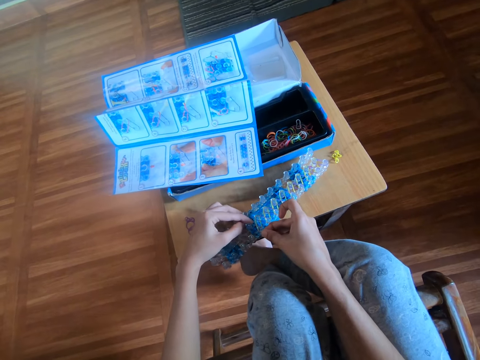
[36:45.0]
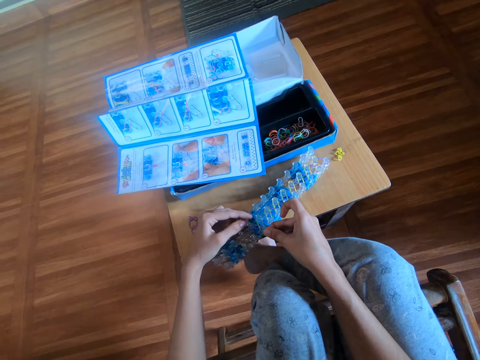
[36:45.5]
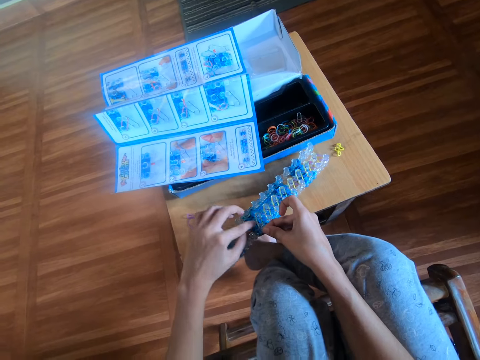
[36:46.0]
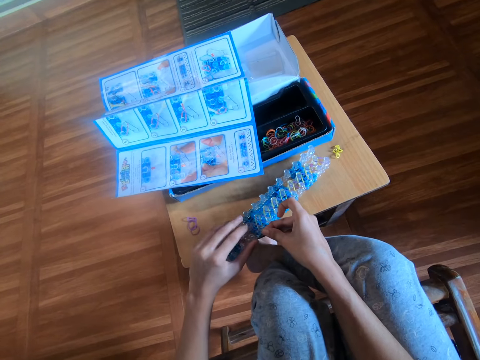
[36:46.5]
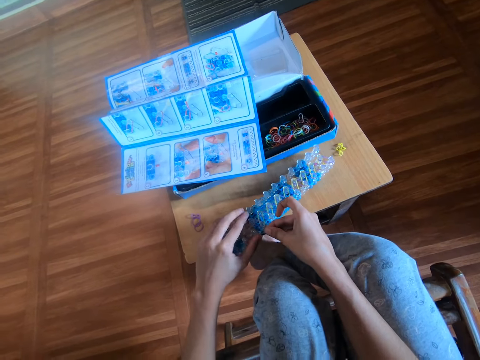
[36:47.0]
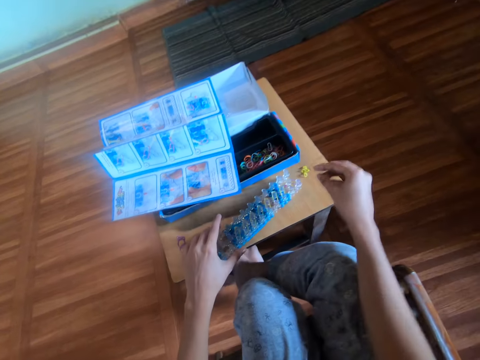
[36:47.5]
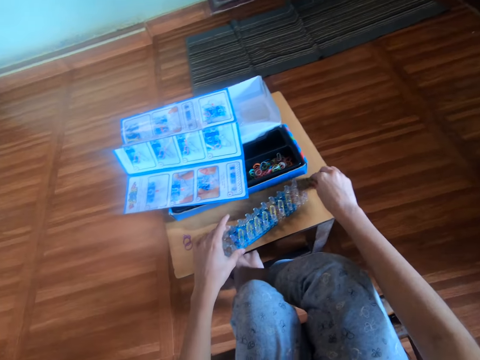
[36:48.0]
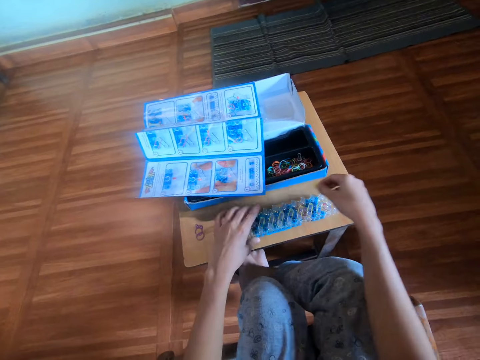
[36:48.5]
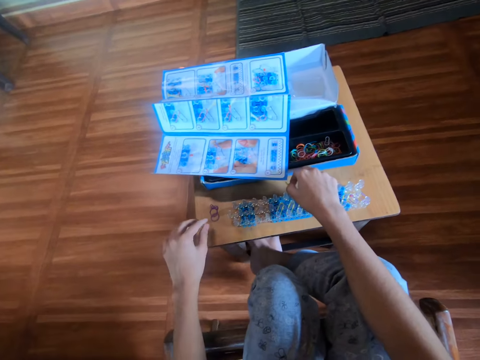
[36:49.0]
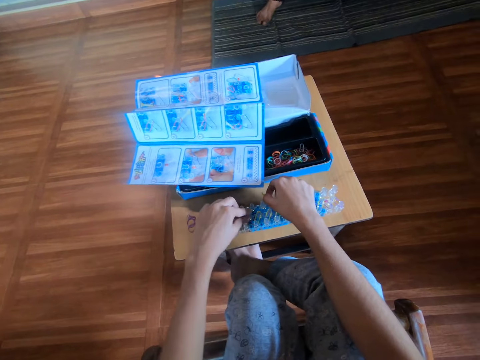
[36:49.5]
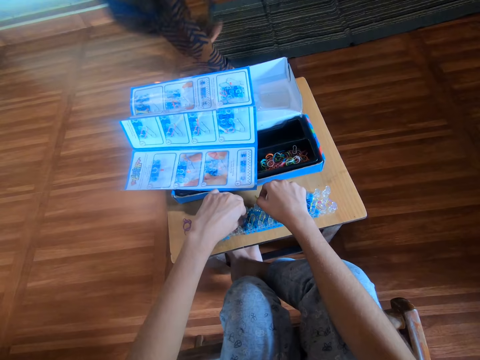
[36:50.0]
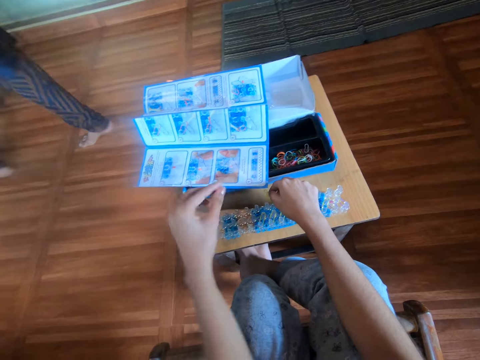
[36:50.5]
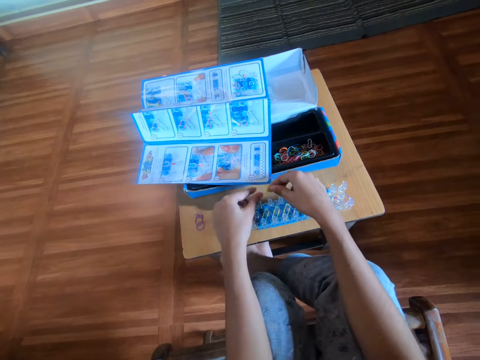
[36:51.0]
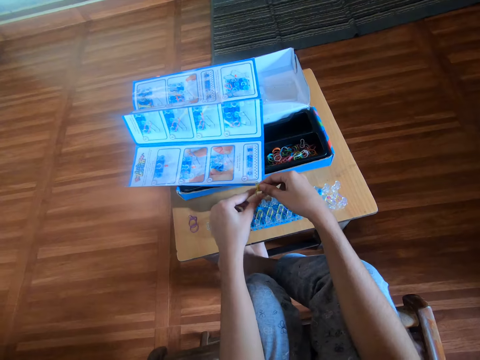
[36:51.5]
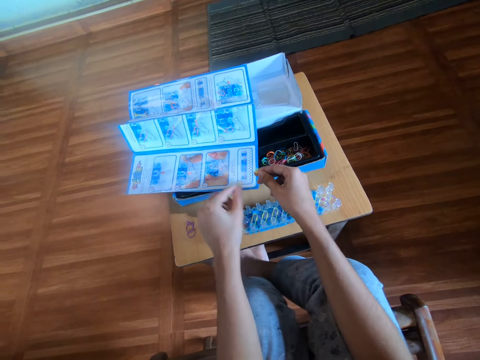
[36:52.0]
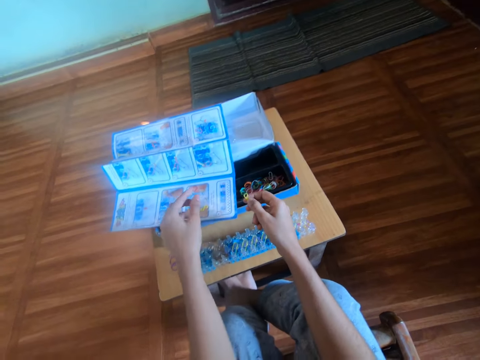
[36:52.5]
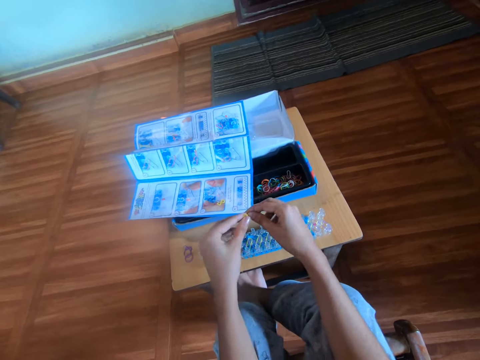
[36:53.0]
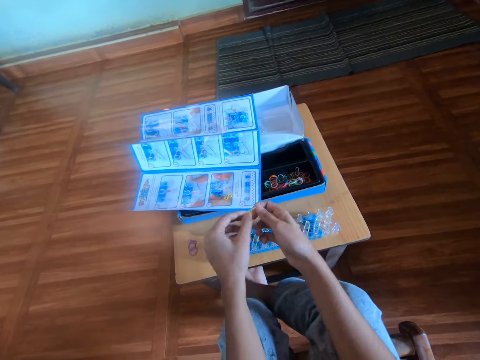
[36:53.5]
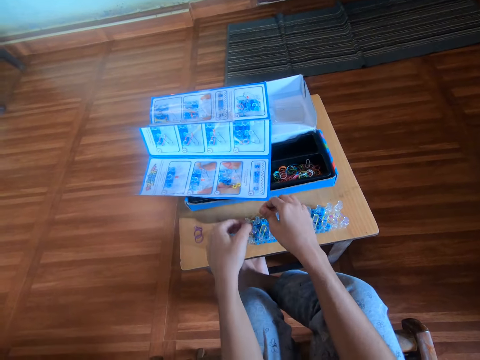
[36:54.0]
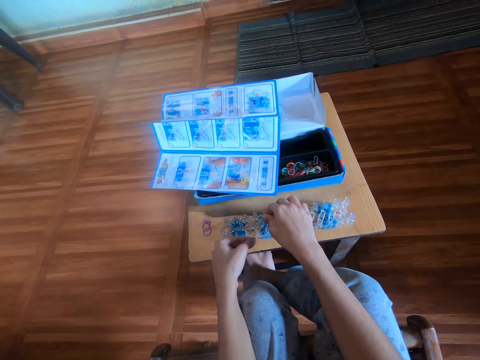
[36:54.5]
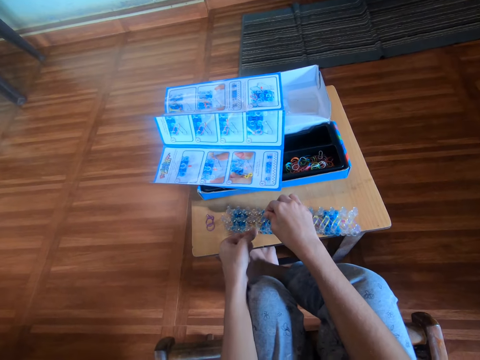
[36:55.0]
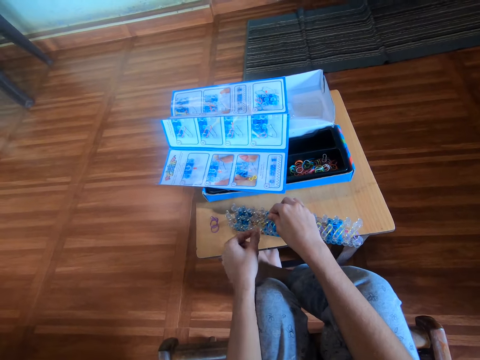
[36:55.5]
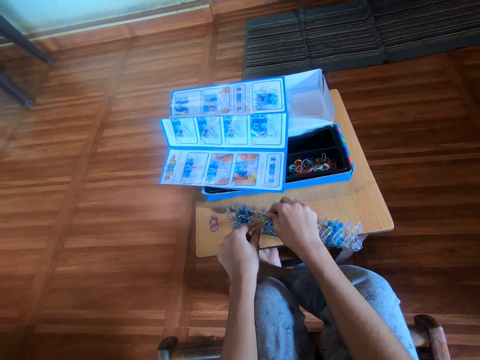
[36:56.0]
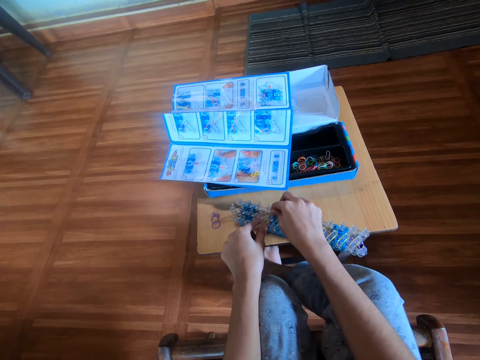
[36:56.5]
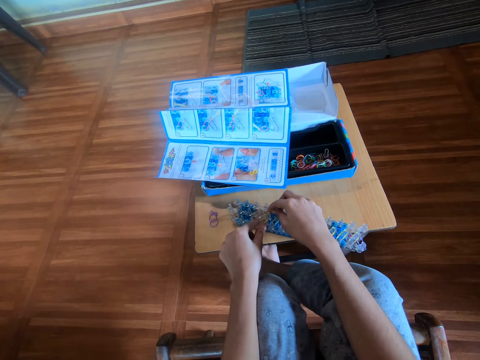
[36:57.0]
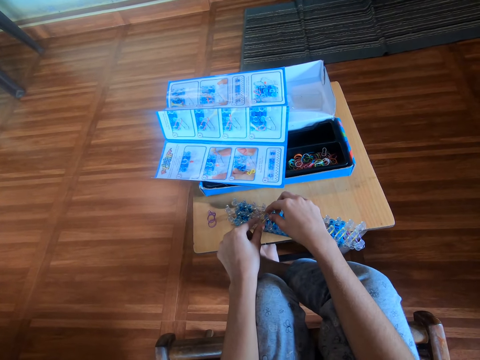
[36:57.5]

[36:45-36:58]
The camera wearer lifts a hand. She picks up another yellow mini rubber band from the table with her right hand. She moves the loom board, removes her hand from the loom board, rests her hand on the loom board, and holds the loom board. She removes the first yellow mini rubber band from the rubber band loom with her right hand. A man walks past the camera wearer in the other direction. The camera wearer removes her hand from the loom board. She holds the rubber band. She touches the manual. She drops the first yellow mini rubber band on the manual with her left hand. She holds the rubber band. She attaches the yellow mini rubber band in both her hands to the rubber band loom.

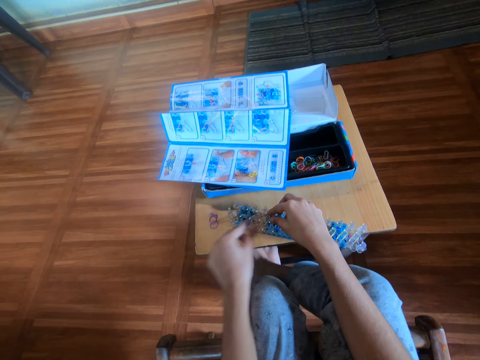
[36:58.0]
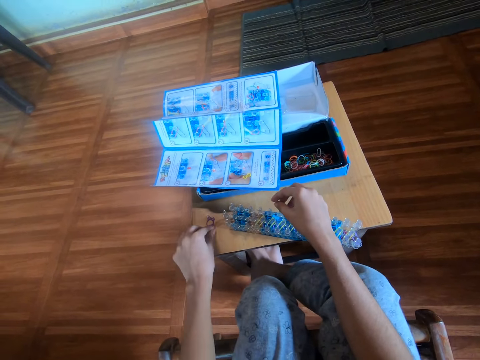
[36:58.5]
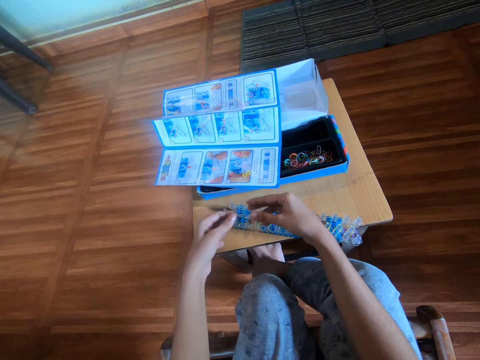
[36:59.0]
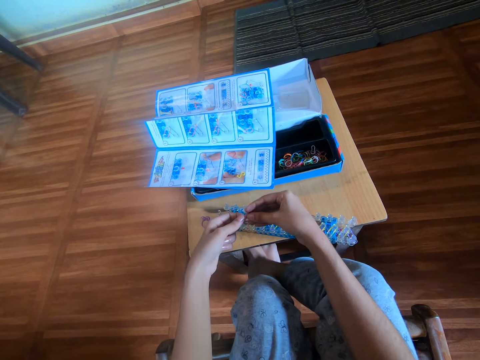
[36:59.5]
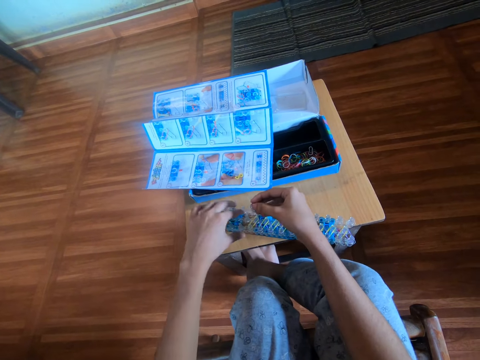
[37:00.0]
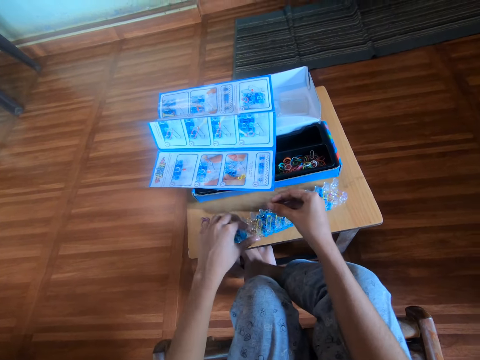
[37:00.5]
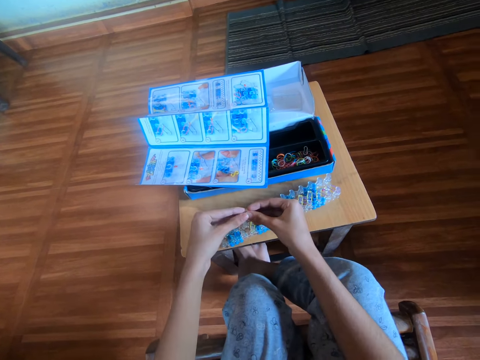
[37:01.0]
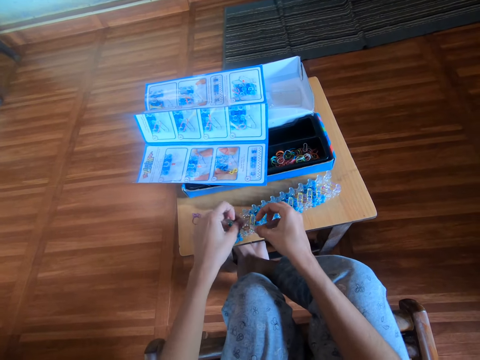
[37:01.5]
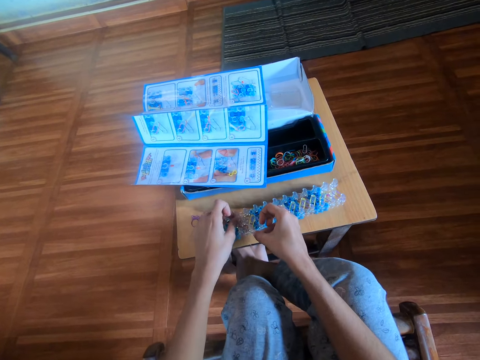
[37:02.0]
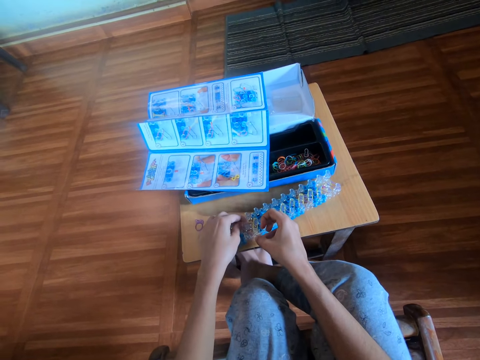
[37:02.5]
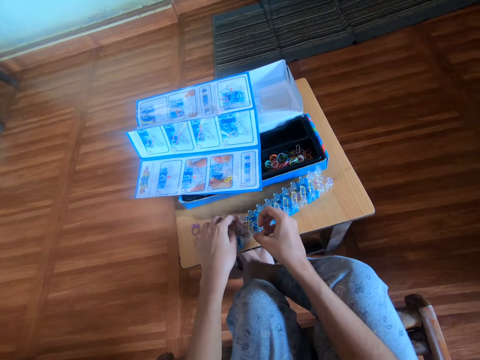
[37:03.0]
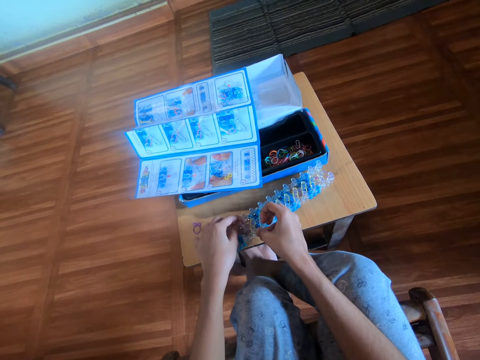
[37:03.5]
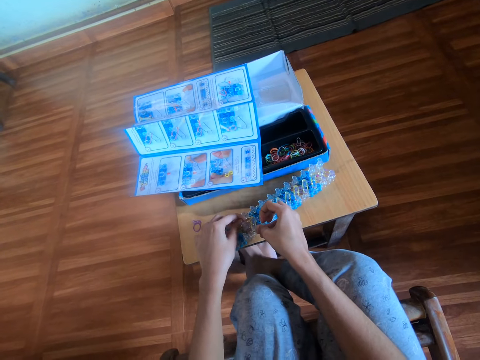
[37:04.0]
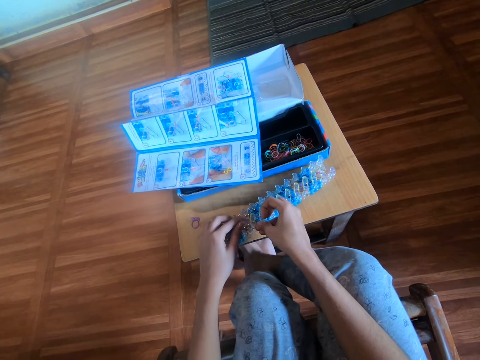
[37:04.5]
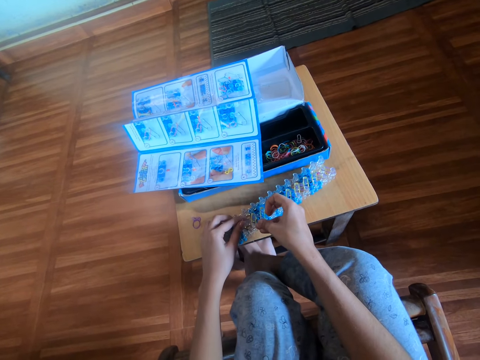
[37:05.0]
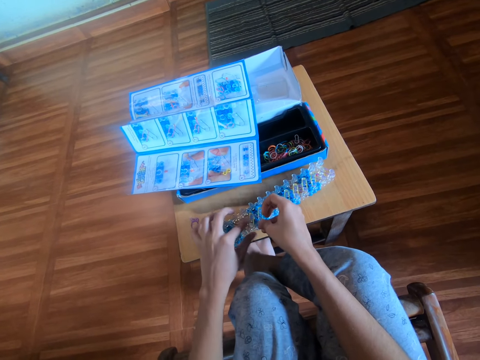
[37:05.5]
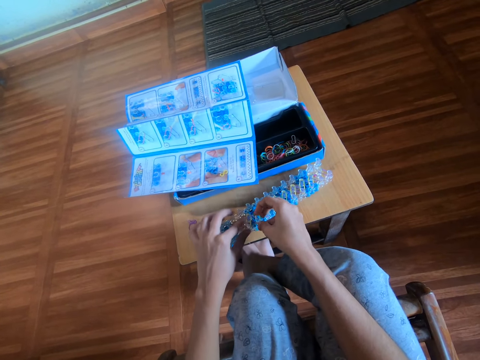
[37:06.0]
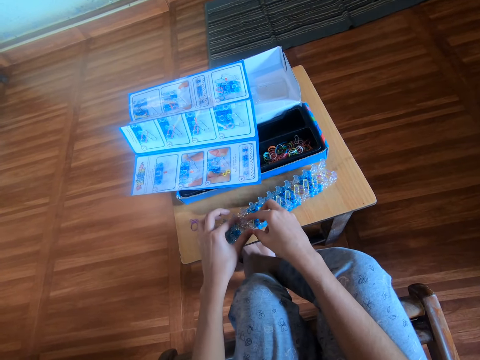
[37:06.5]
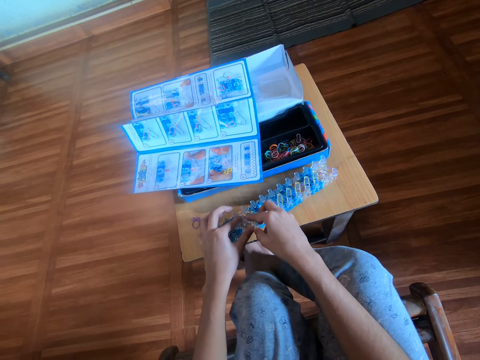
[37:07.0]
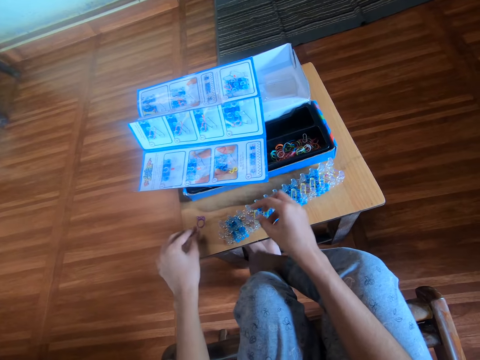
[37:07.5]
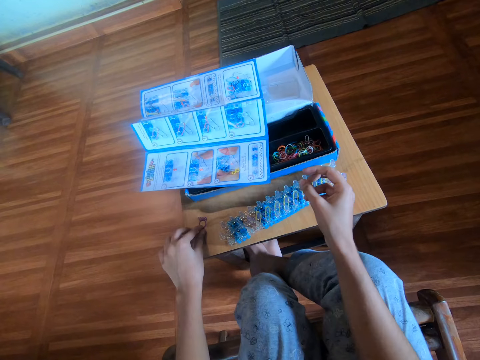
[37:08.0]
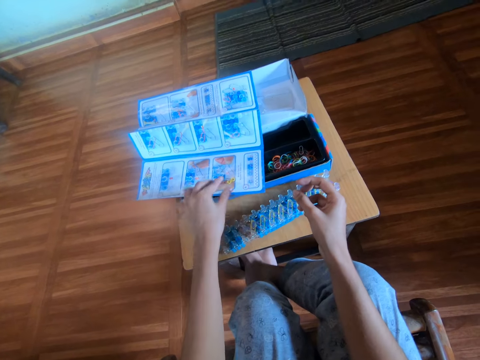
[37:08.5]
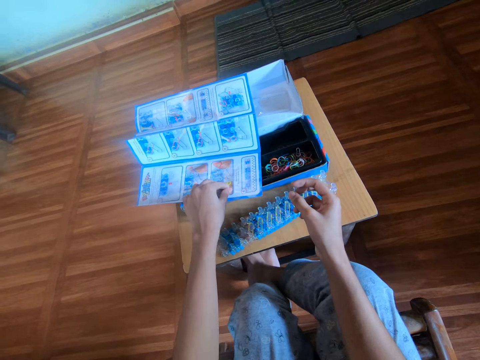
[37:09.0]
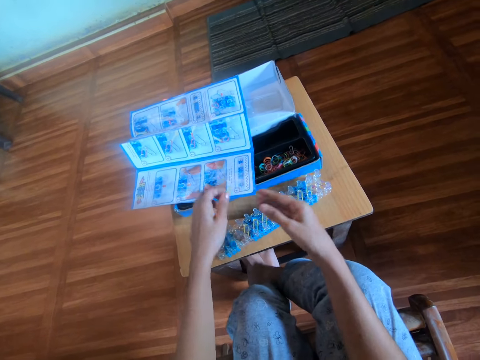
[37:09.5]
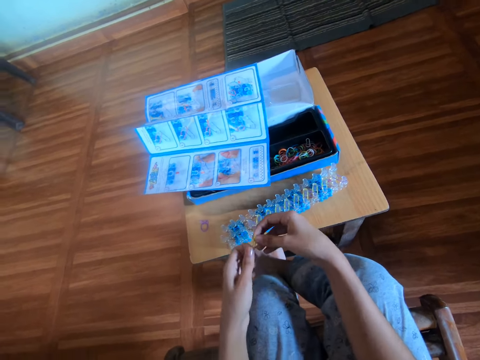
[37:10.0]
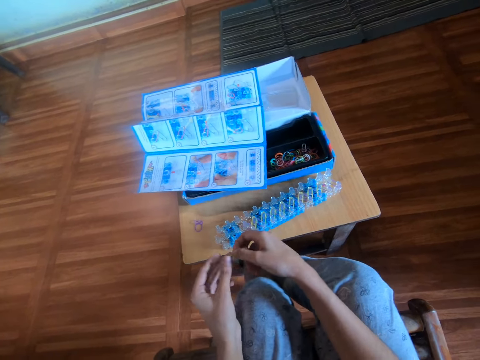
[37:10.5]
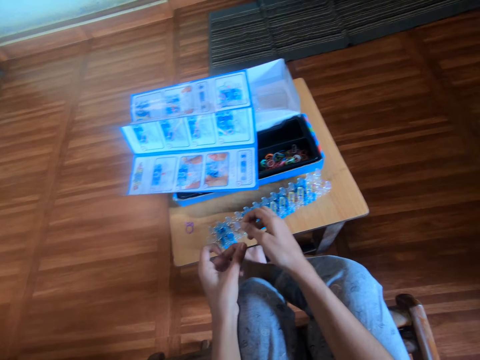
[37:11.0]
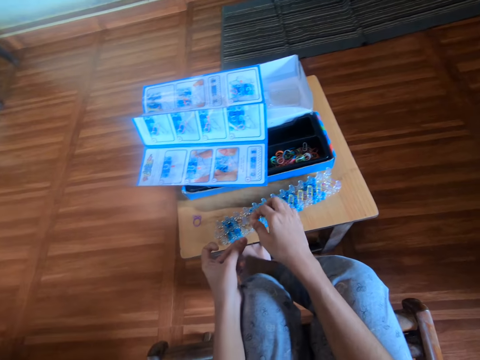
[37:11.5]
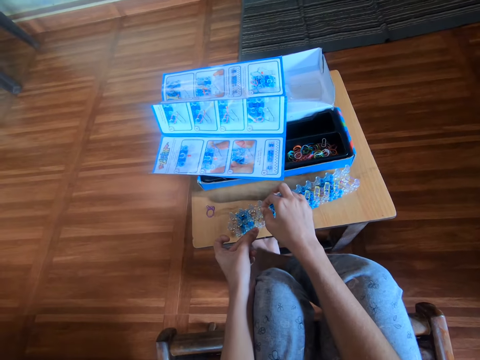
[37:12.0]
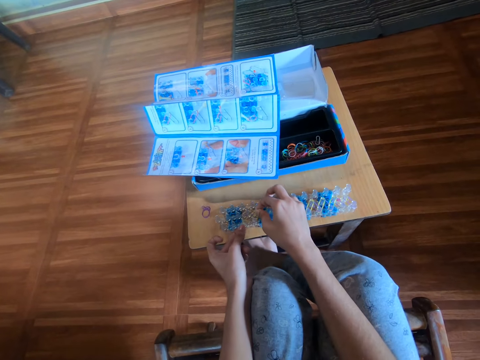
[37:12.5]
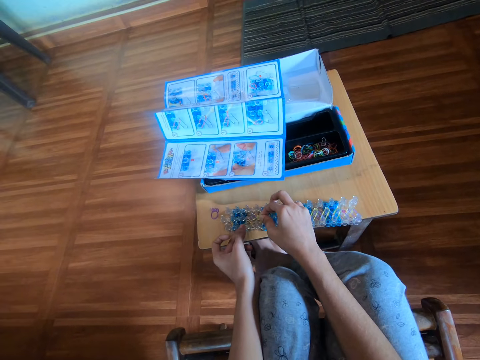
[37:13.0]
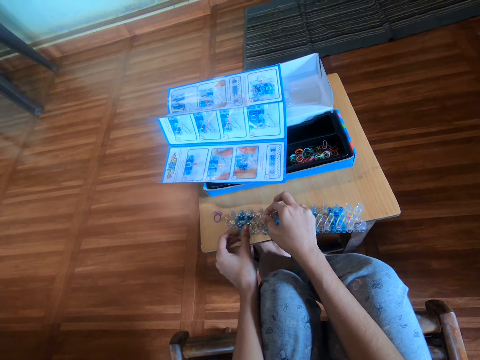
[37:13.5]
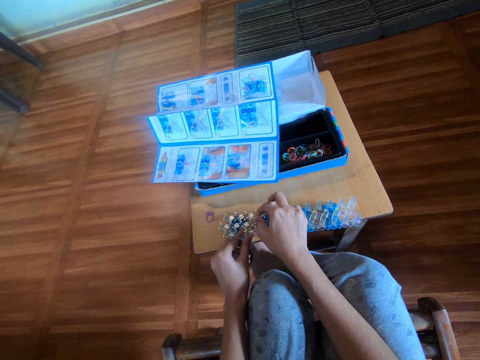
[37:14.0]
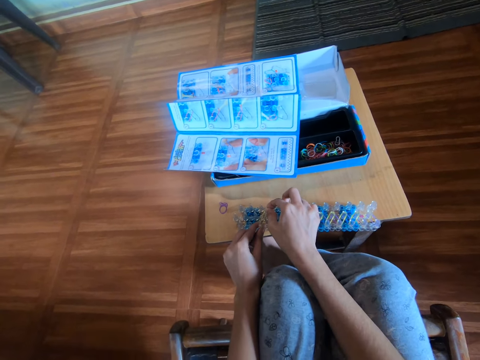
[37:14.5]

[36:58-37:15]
The camera wearer lifts a hand. She picks up another purple mini rubber band from the table with her left hand. She holds the rubber band with the other hand. She transfers the third mini rubber band from her left hand to her right hand. She adjusts the rubber band loom on the table with her left hand. She holds the rubber band. She attaches the fourth purple mini rubber band in both her hands to the rubber band loom. She touches a rubber band. She lifts a hand. She picks up another purple mini rubber band from the table with her left hand. She picks up another yellow mini rubber band from the manual with her left hand. She holds the rubber band with the other hand. She attaches the second yellow mini rubber band in both her hands to the rubber band loom.
